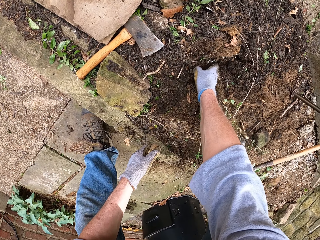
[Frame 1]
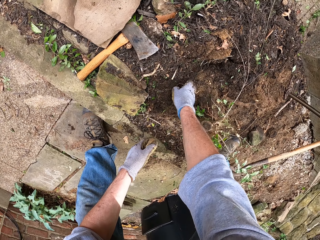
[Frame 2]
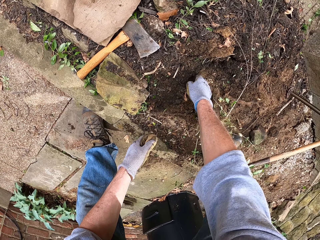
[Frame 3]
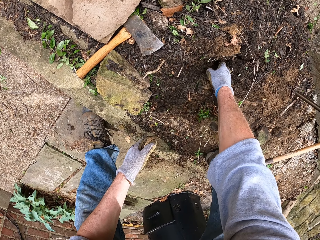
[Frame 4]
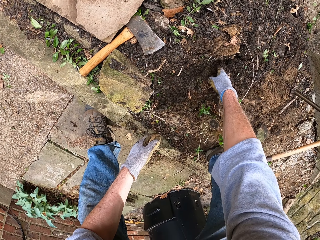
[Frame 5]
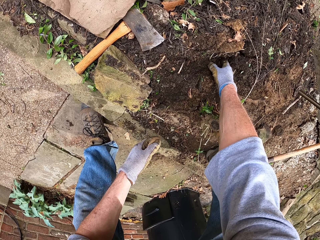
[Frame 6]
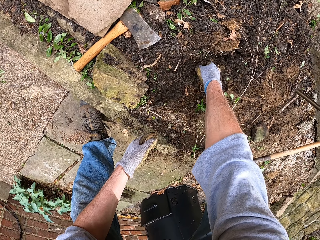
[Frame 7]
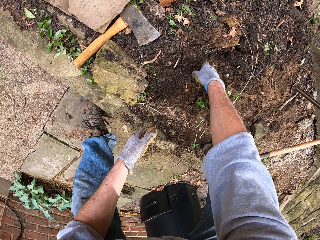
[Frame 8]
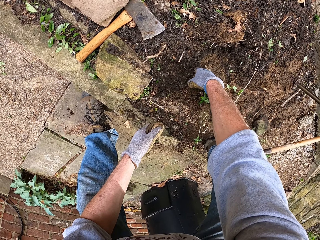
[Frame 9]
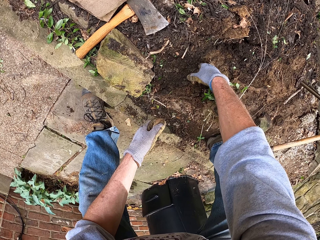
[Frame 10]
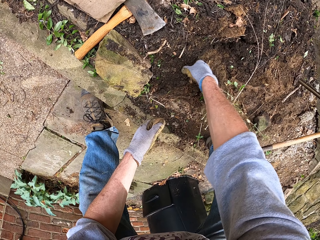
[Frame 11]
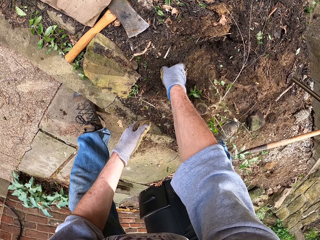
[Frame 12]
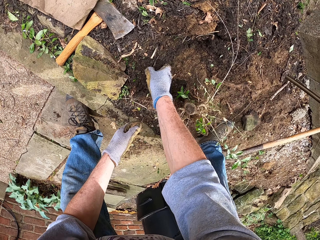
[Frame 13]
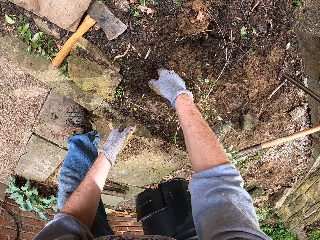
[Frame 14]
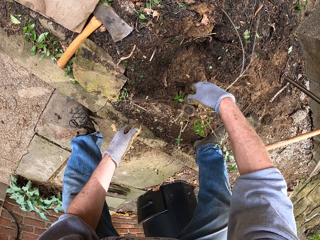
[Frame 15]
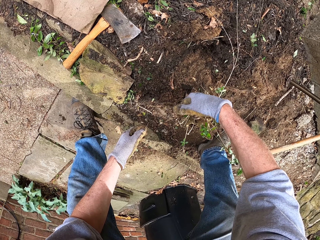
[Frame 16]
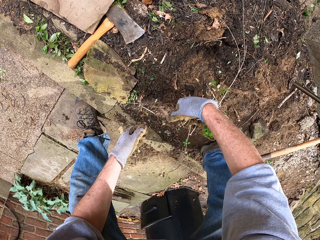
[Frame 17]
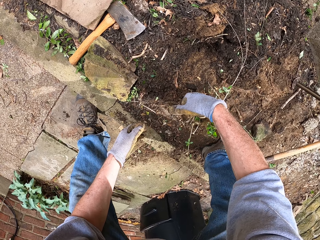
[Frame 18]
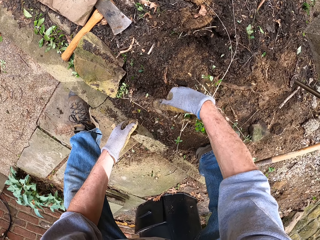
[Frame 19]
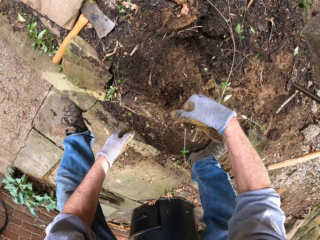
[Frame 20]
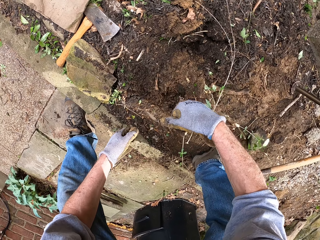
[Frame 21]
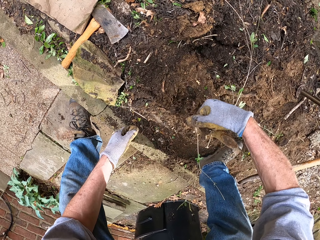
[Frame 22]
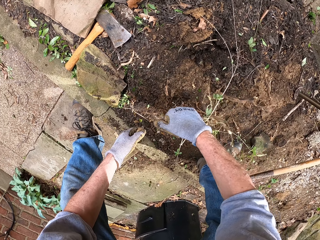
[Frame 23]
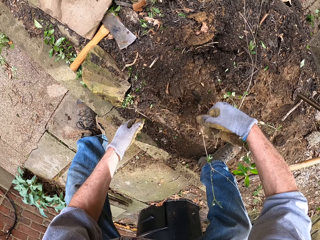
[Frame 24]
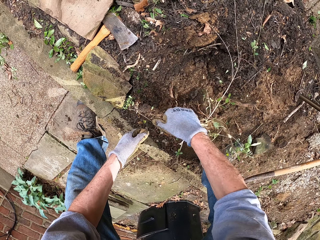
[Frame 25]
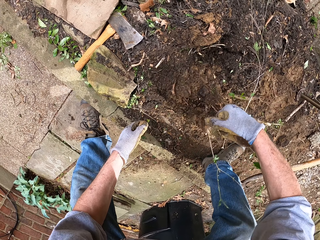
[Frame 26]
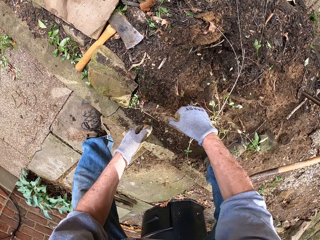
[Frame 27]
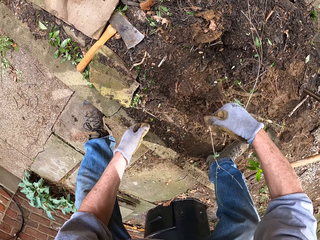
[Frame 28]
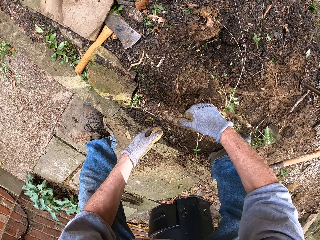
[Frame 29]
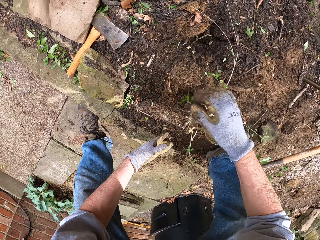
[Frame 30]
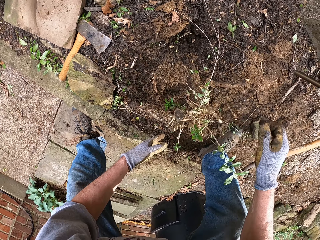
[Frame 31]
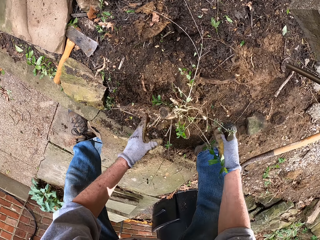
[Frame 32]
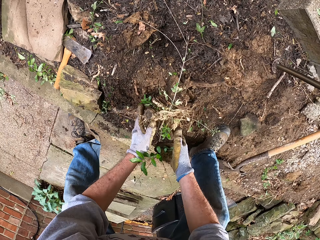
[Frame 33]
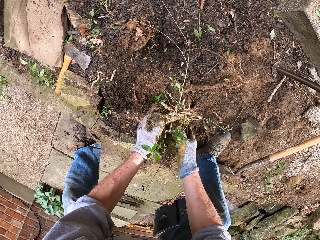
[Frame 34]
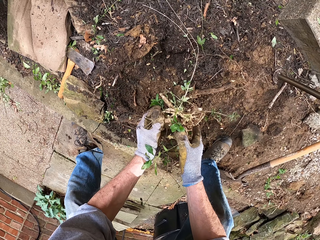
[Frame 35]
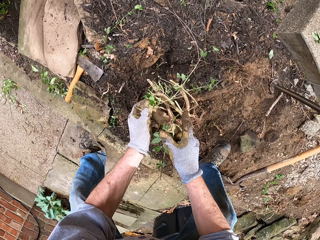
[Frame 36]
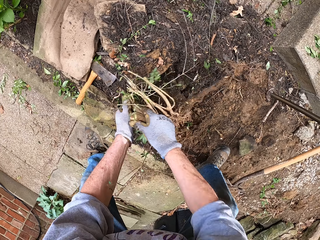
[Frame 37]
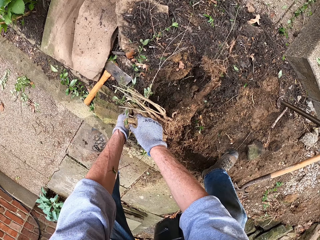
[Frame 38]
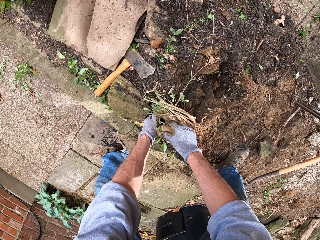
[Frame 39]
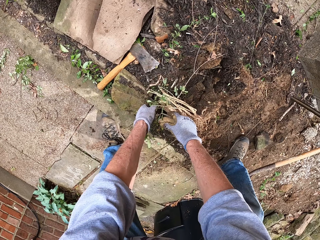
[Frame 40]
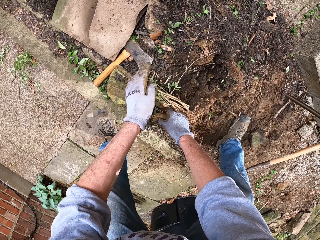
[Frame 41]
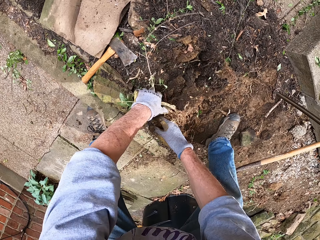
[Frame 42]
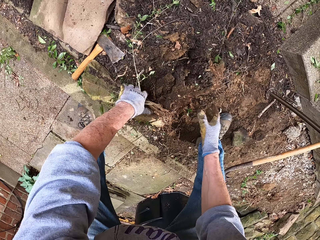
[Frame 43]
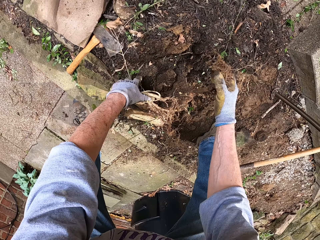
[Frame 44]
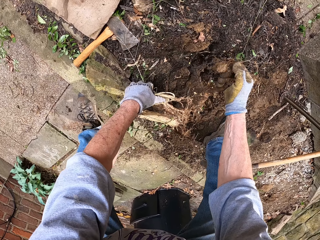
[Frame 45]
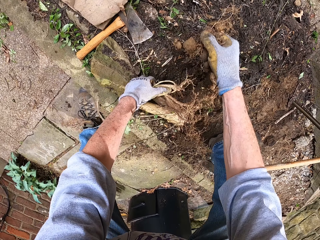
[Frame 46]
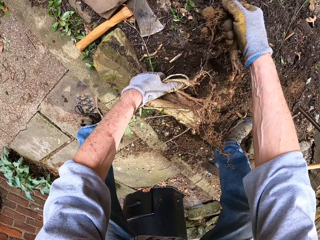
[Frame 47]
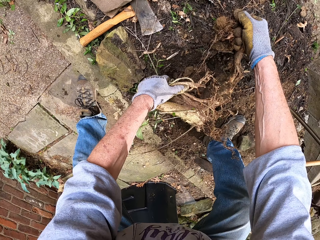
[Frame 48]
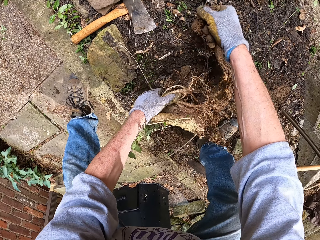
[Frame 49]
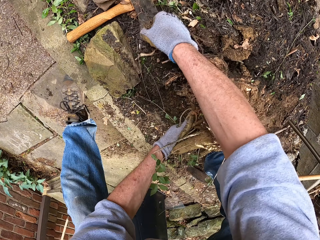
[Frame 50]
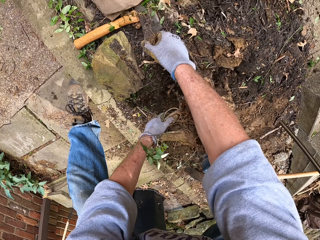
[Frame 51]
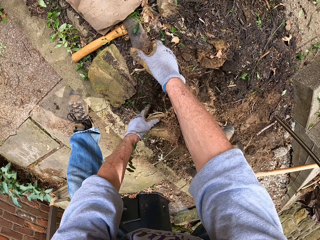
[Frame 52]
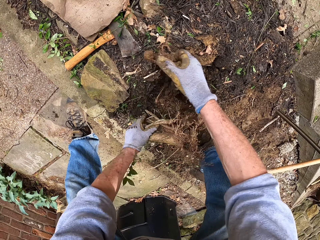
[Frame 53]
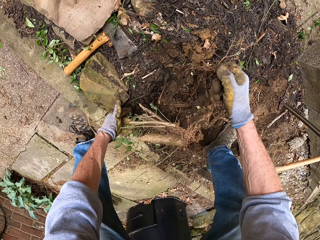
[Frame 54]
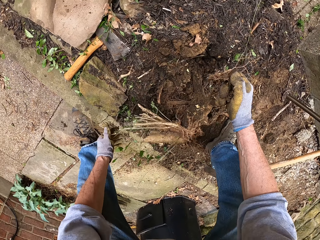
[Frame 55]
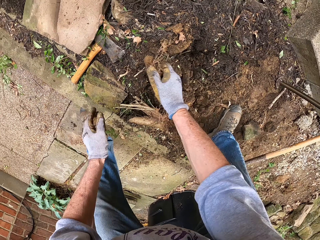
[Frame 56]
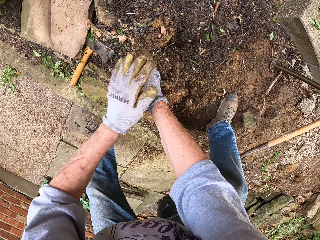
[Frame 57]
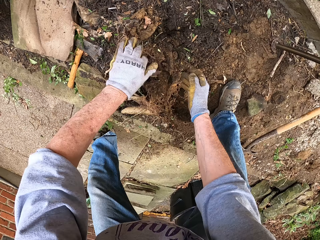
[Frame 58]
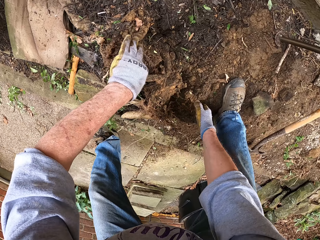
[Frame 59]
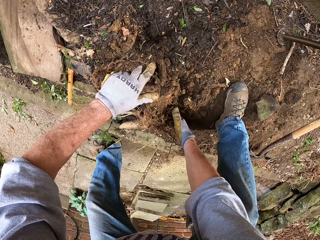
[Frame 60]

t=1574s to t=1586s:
The camera wearer packs the soil around the stump with his hand. He pushes the soil. He shakes the plant. He pulls the stump from the ground. He uproots the plant.

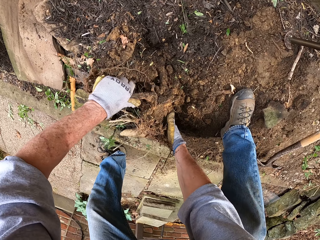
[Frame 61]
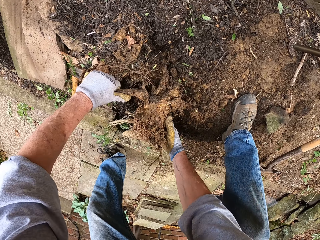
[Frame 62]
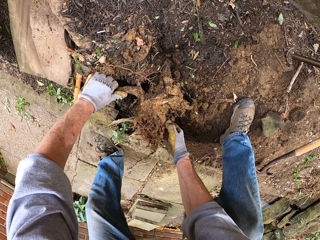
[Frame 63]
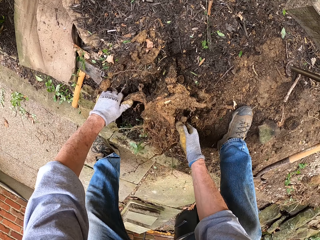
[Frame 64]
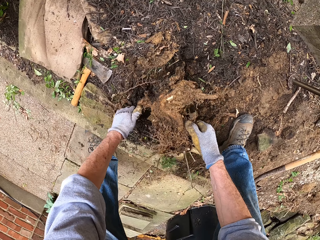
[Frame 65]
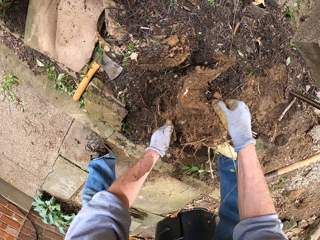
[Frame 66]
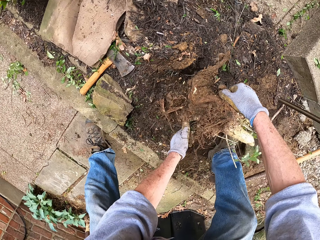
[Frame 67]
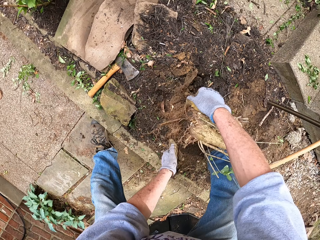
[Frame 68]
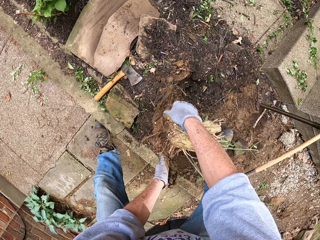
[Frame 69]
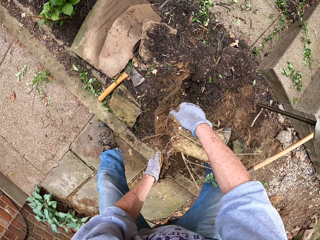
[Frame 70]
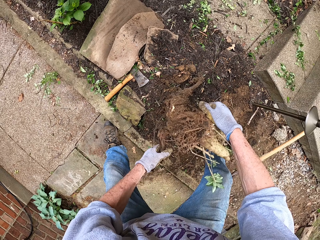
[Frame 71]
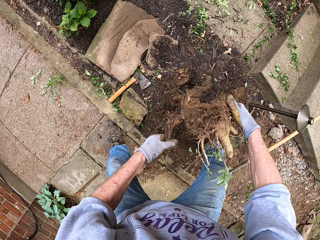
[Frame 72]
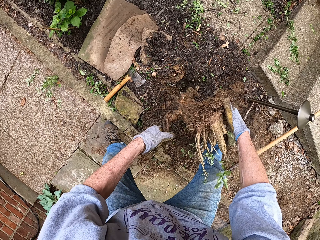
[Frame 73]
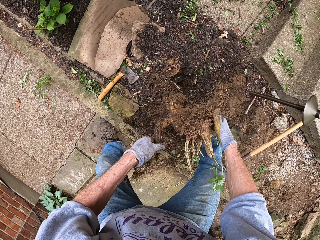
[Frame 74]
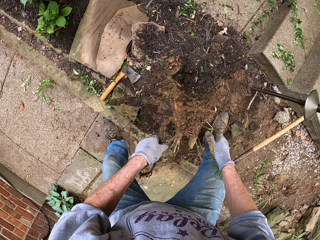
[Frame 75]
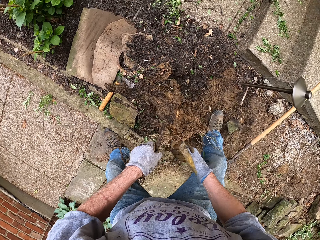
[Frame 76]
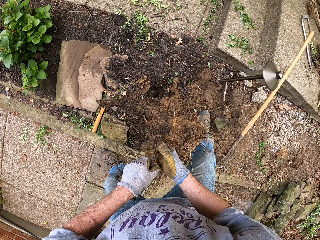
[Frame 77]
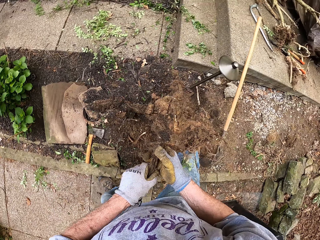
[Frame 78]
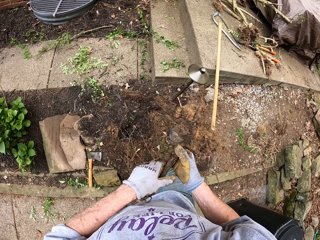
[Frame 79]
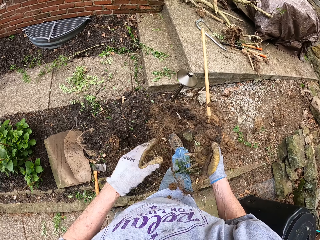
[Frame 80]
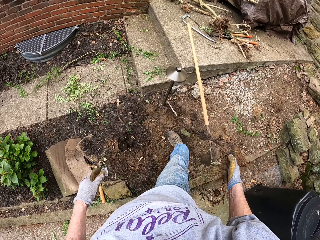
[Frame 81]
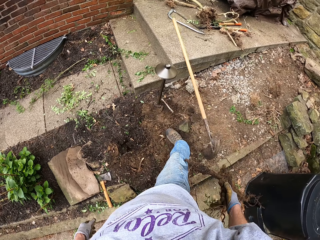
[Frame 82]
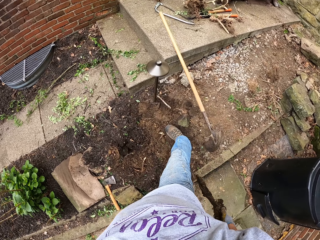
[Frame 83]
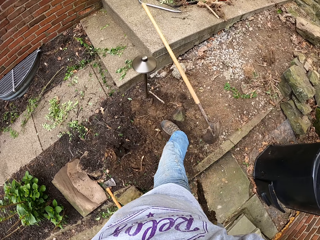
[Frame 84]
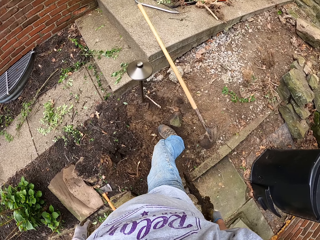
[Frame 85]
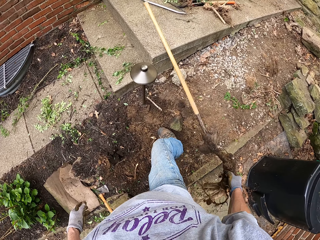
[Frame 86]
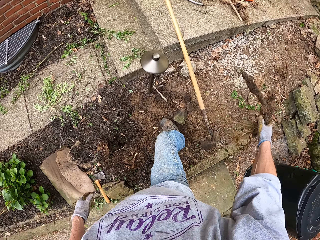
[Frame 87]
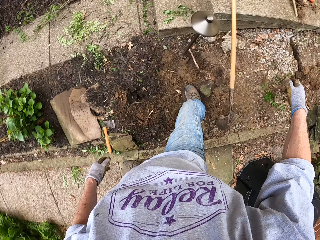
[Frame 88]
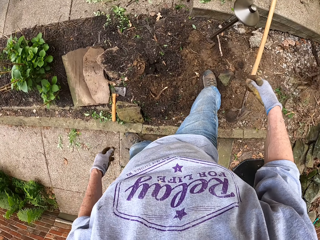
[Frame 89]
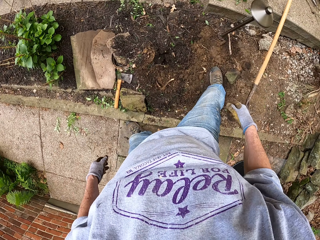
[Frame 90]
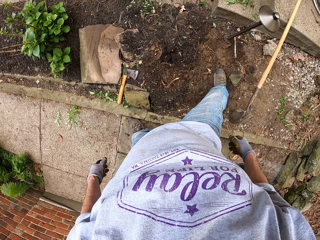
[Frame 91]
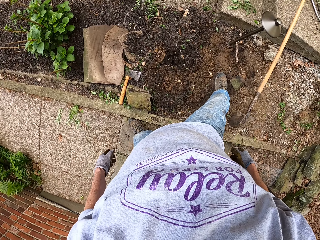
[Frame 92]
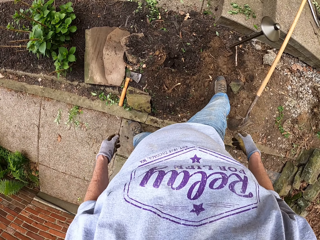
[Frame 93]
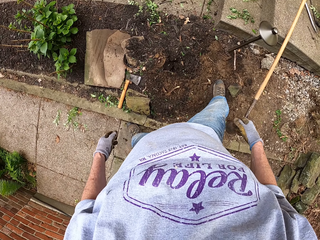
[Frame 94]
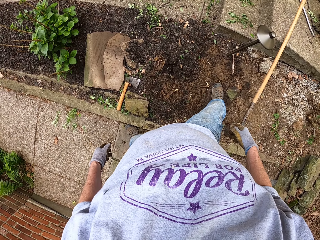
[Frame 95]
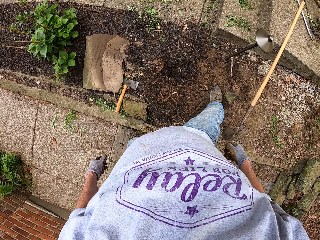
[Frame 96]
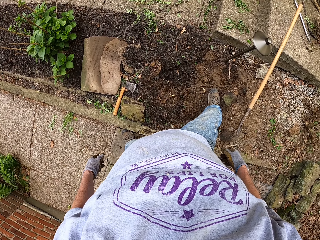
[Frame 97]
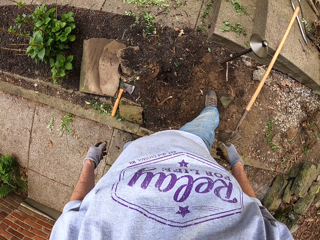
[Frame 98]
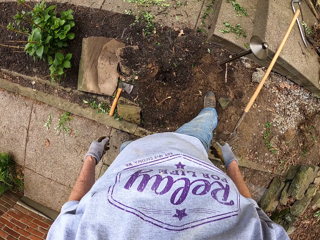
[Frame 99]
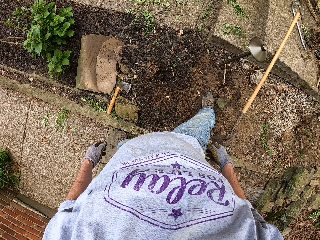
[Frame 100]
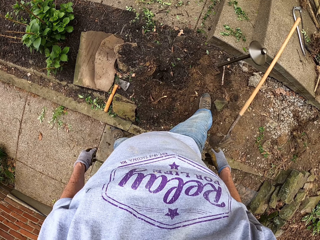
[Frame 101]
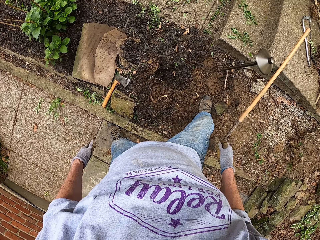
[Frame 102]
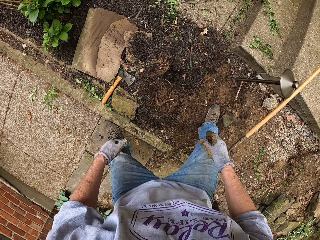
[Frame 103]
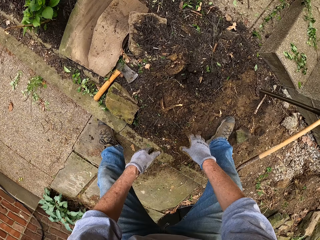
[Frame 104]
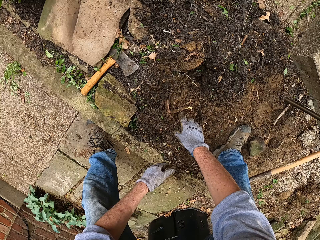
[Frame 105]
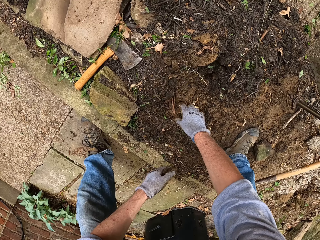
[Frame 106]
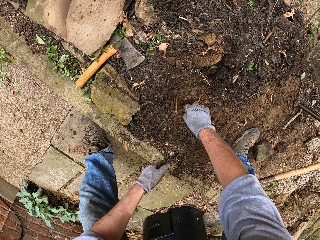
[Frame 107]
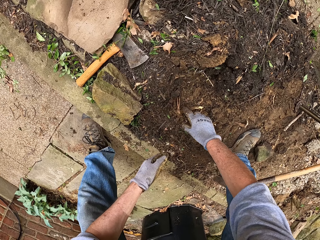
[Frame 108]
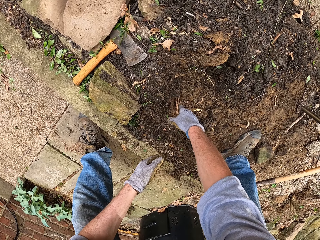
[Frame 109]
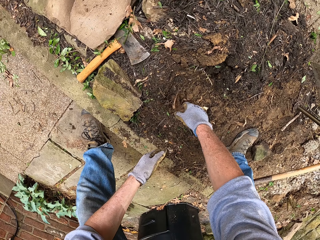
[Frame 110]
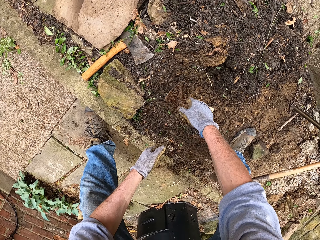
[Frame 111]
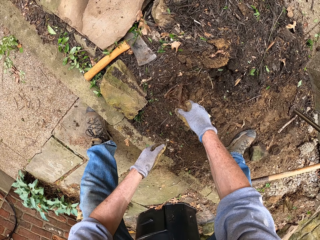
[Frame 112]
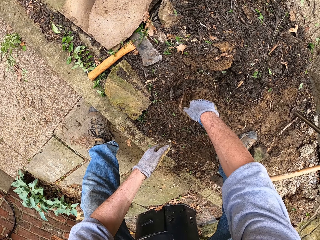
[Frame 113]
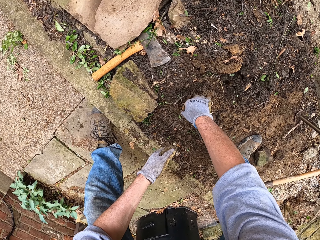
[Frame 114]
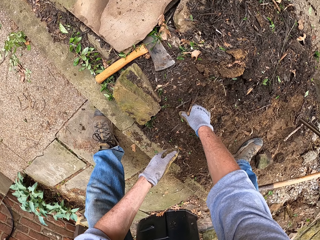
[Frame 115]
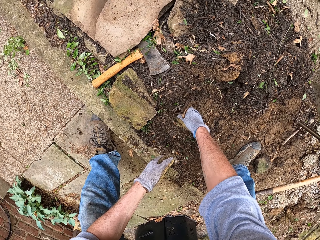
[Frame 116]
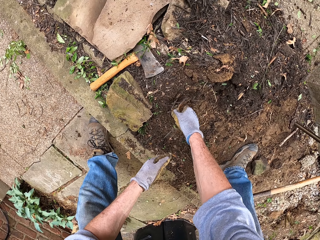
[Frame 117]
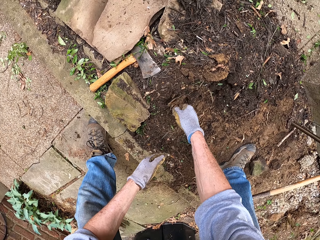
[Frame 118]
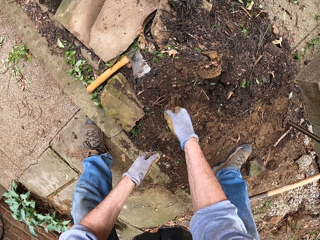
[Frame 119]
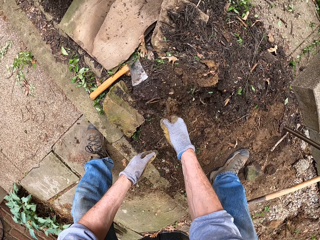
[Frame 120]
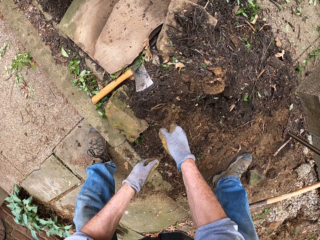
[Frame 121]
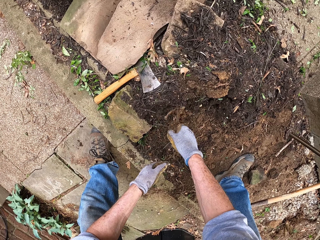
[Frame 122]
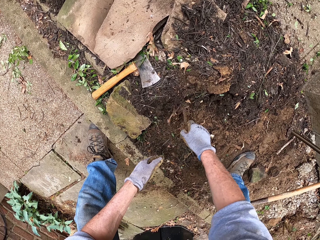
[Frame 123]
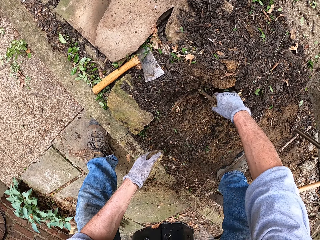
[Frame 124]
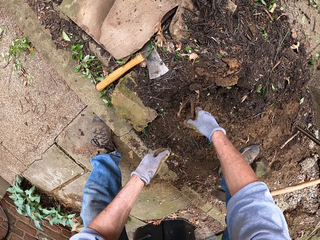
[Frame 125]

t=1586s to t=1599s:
The camera wearer throws the root stump away. He looks around. He pulls out a root from the ground with his right hand.
